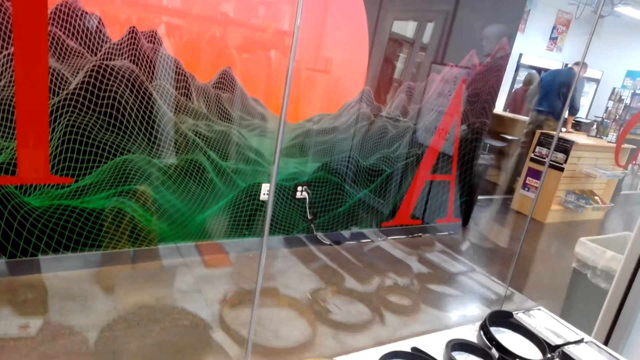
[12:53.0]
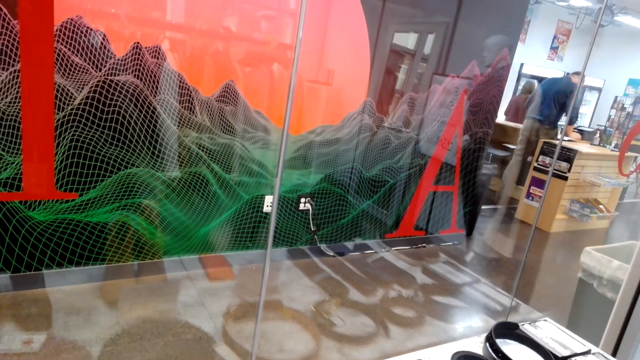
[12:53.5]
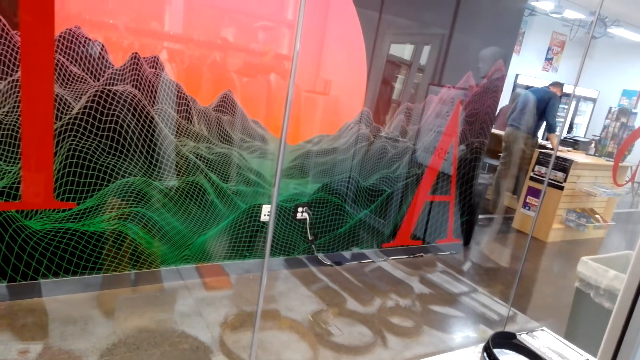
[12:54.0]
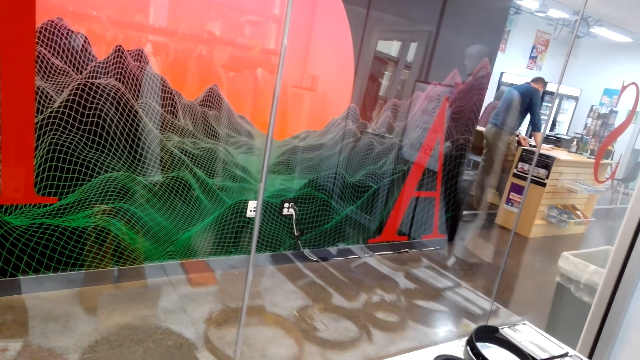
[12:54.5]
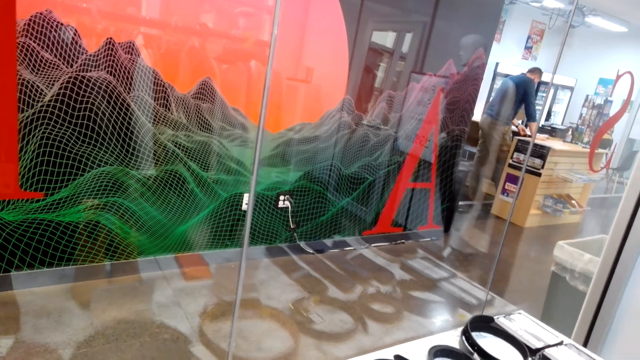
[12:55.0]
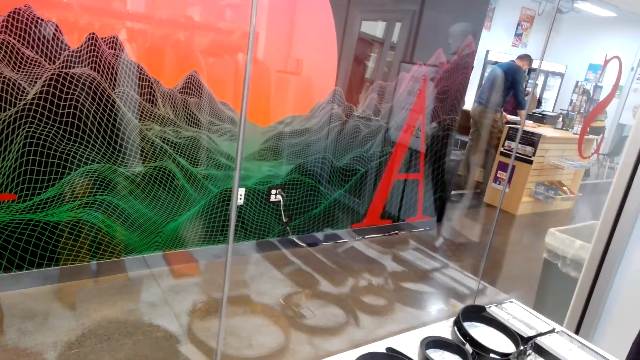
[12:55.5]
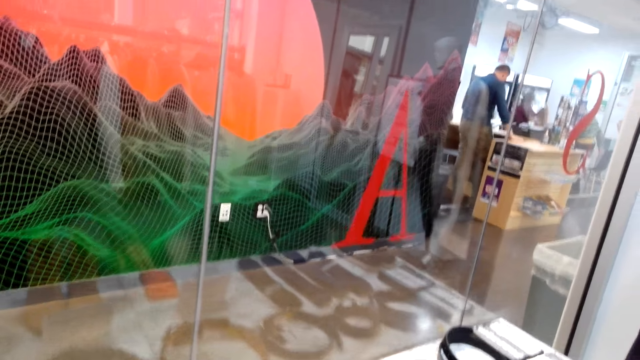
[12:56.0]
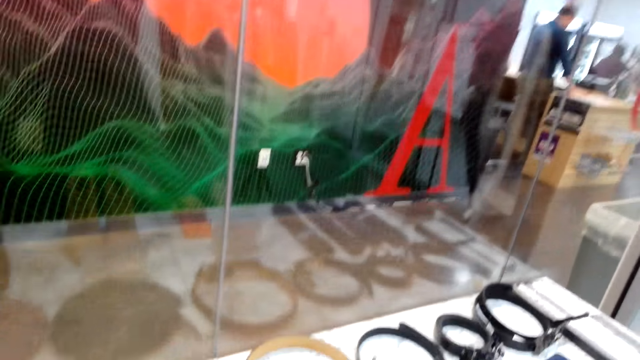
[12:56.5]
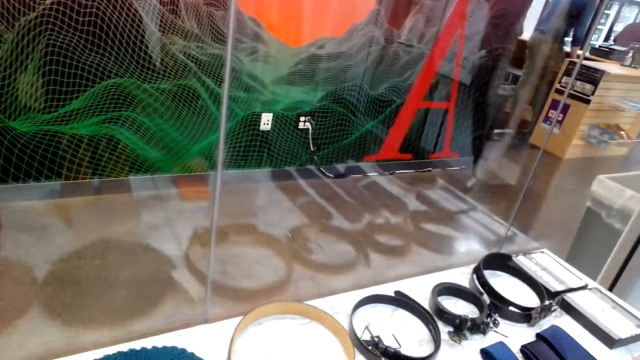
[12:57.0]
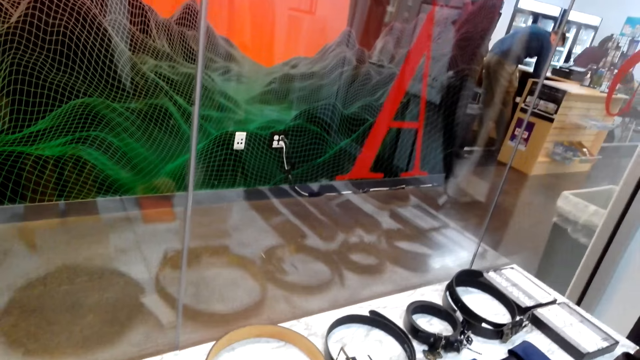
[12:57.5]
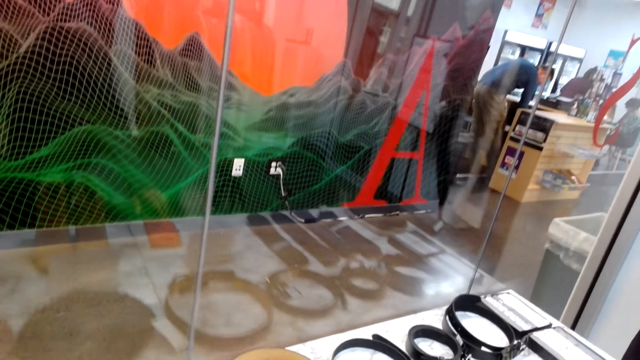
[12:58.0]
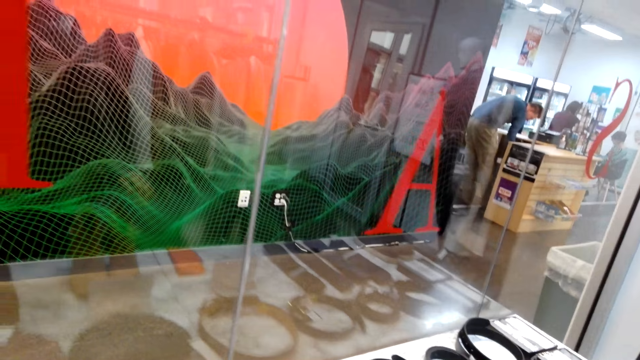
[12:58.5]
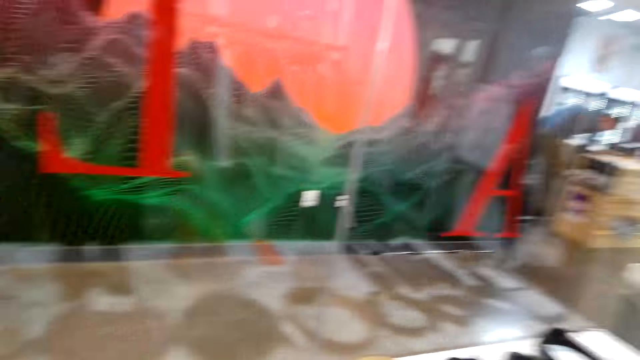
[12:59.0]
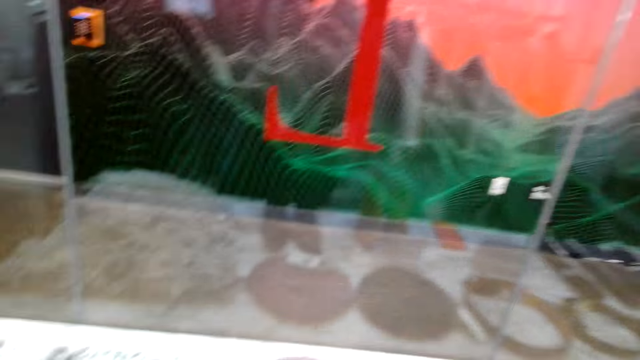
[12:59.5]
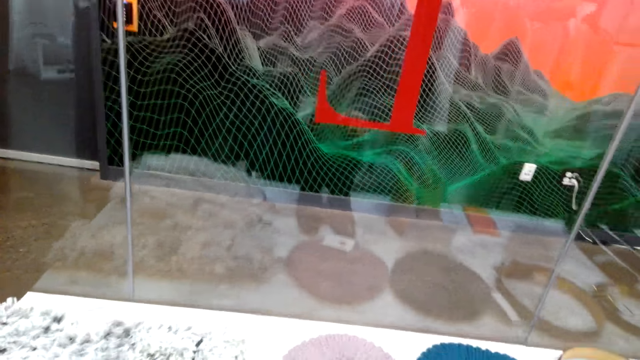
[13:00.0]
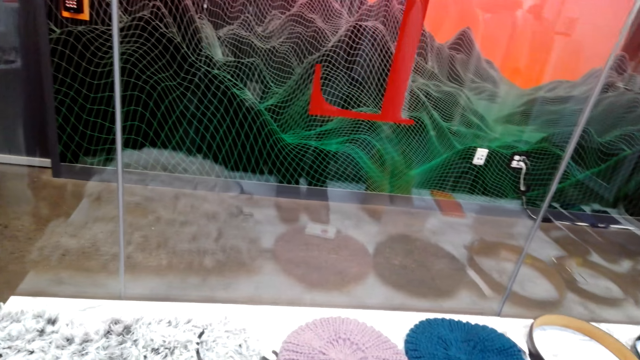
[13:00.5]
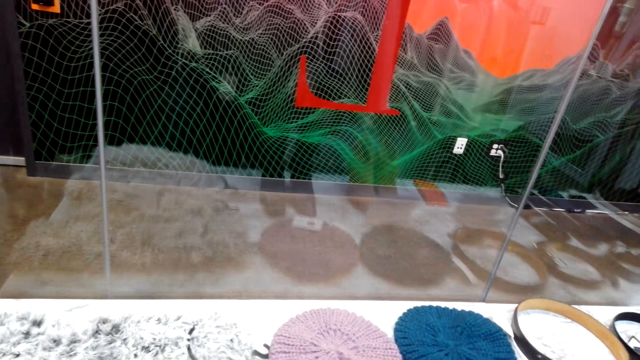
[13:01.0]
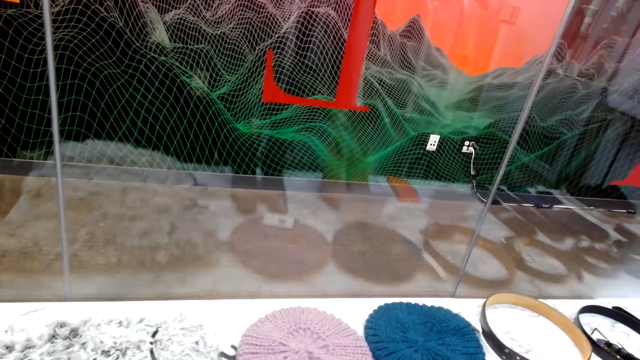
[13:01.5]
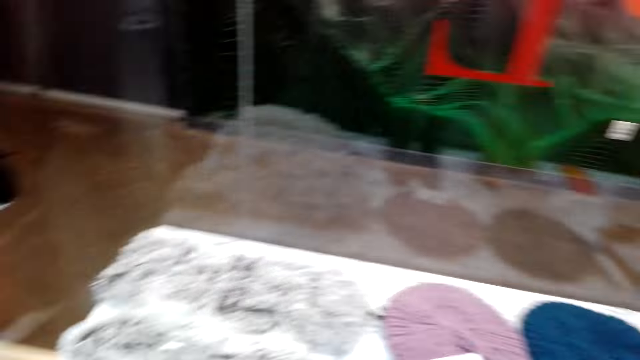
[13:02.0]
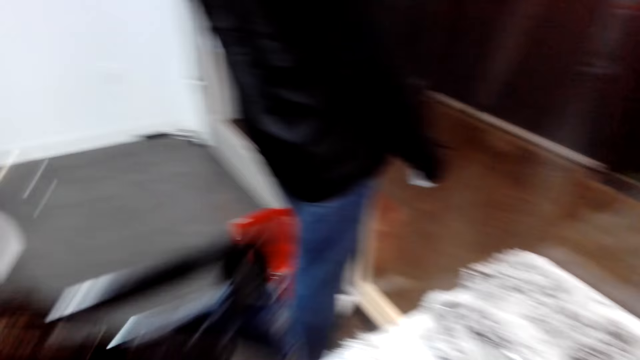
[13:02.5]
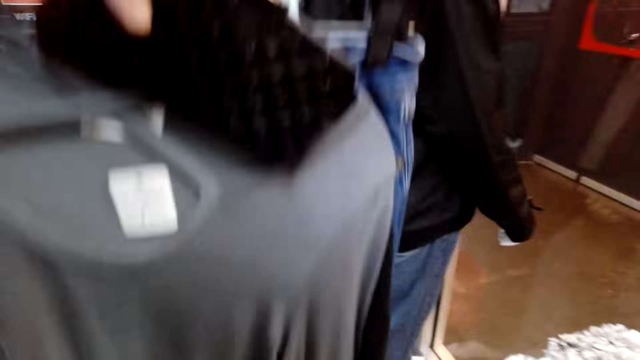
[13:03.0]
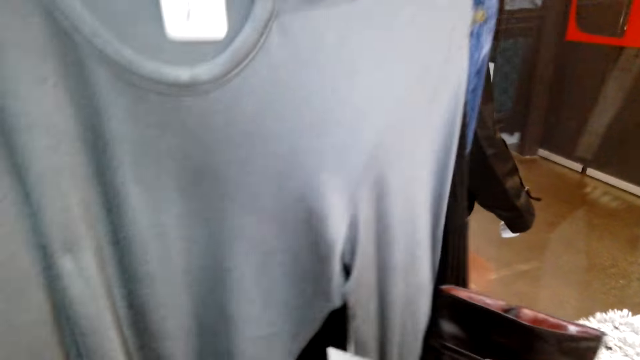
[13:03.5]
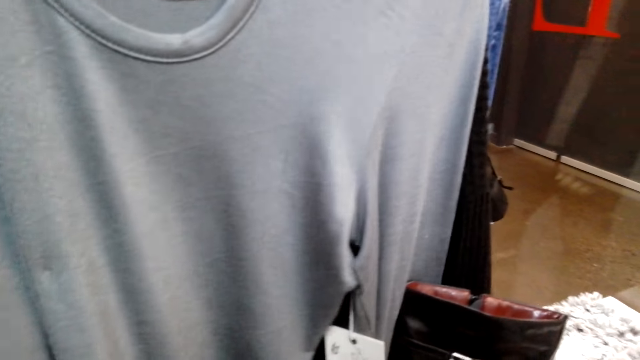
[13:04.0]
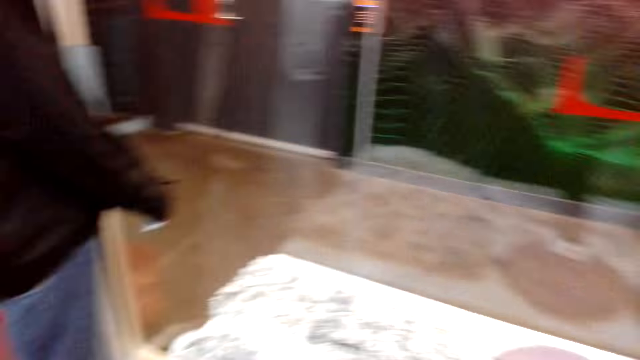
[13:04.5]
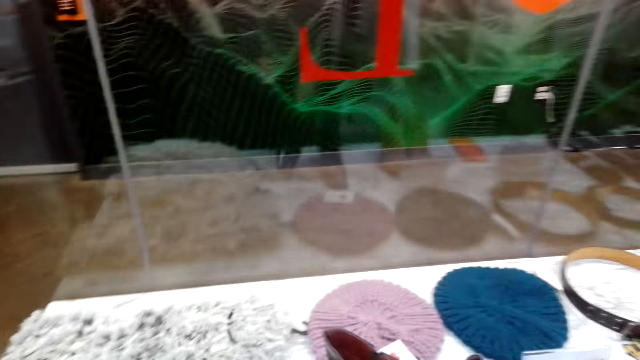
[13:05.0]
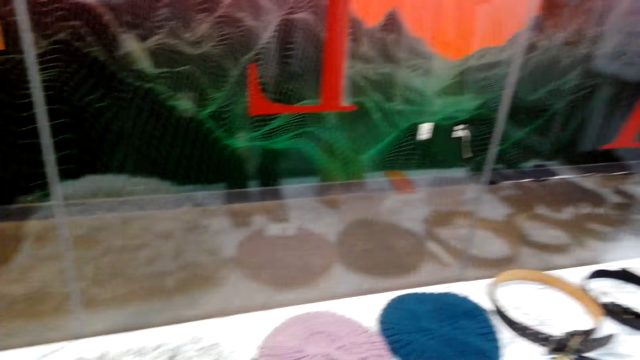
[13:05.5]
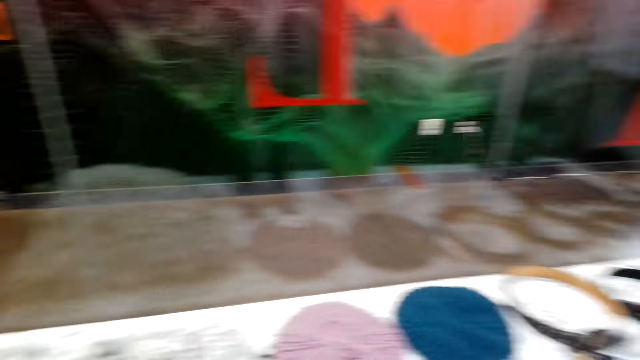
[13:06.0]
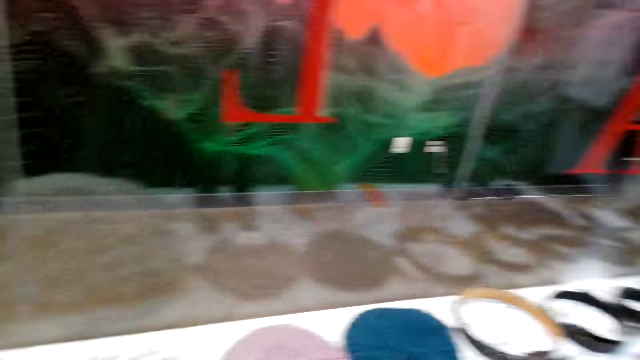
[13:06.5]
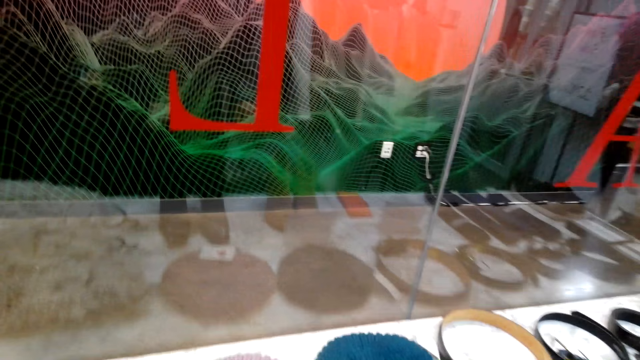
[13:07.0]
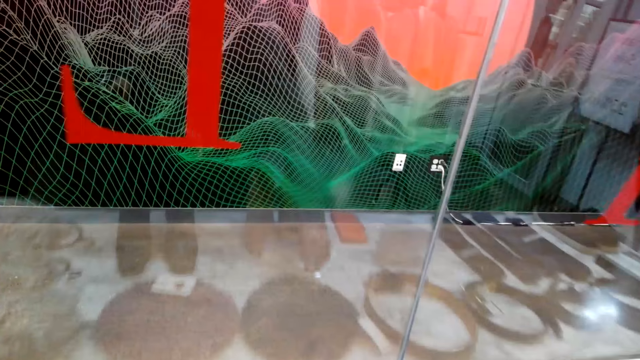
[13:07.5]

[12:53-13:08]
The camera wearer grabs the shoes with the right hand. They look at the clothes. They raise up the top with the left hand.

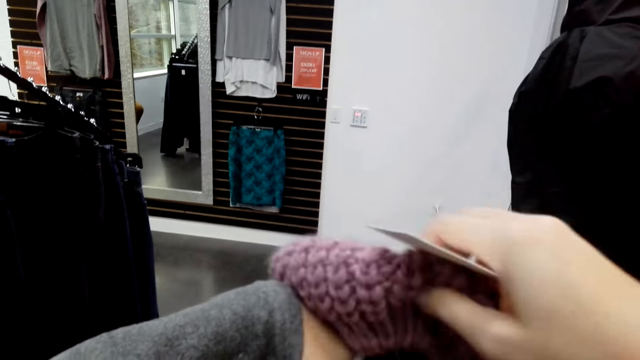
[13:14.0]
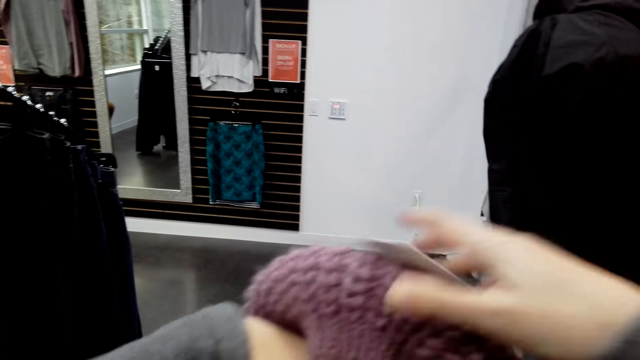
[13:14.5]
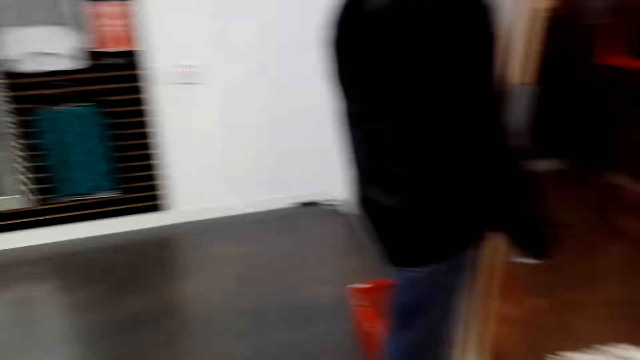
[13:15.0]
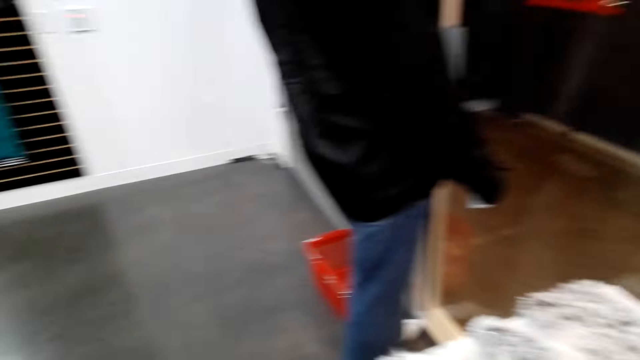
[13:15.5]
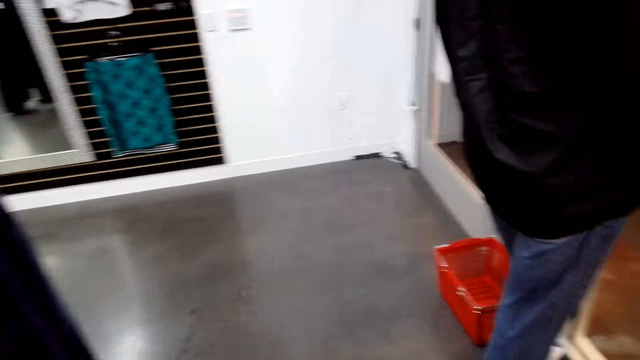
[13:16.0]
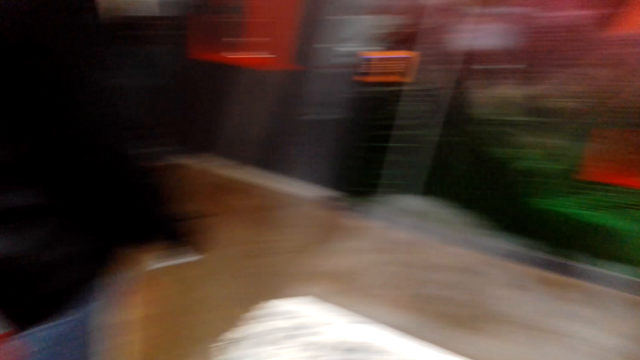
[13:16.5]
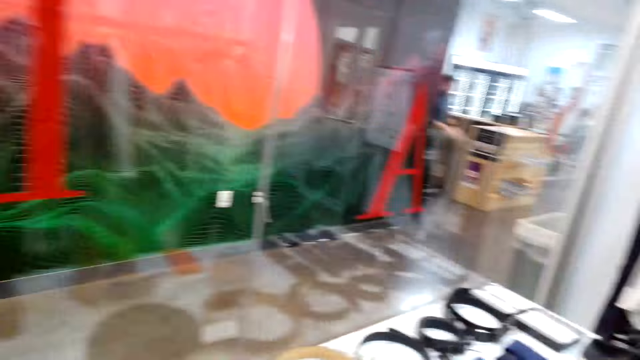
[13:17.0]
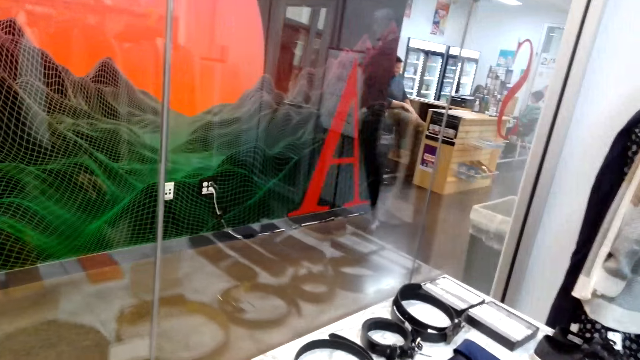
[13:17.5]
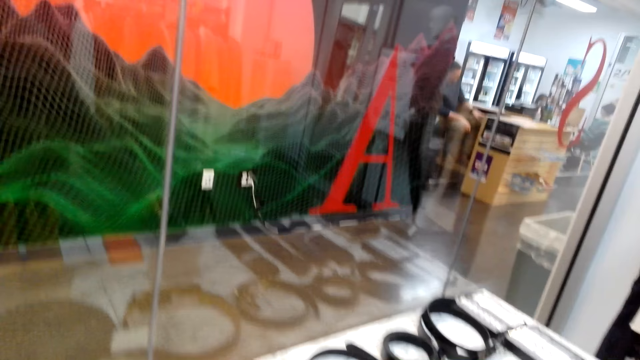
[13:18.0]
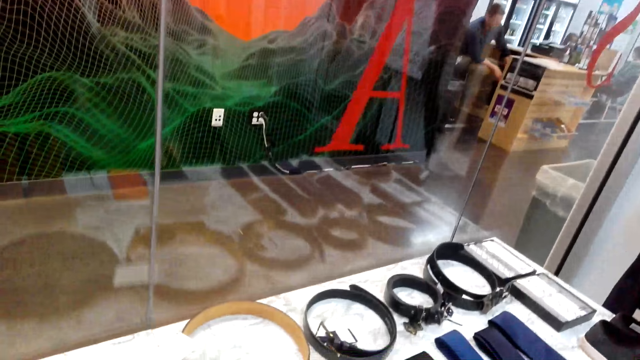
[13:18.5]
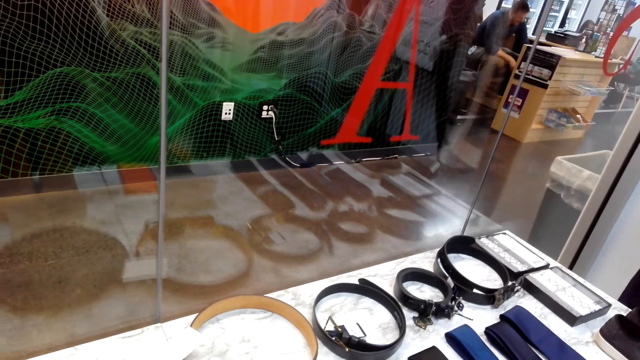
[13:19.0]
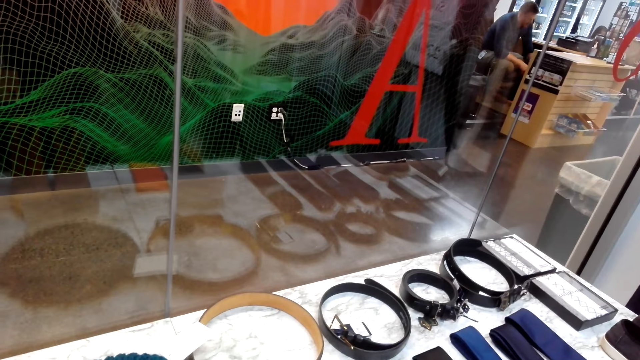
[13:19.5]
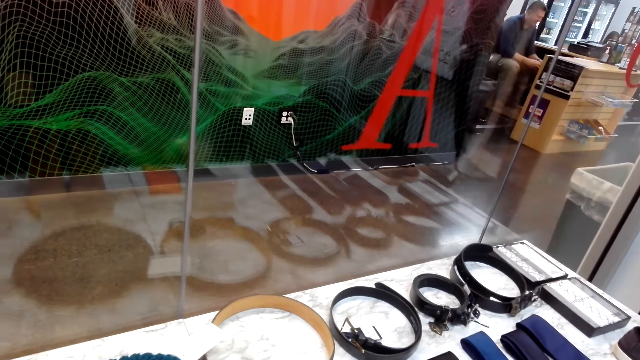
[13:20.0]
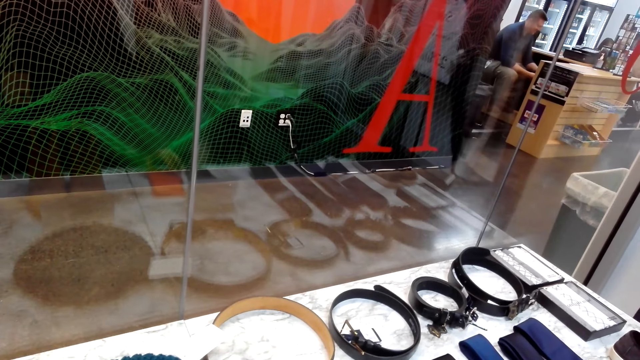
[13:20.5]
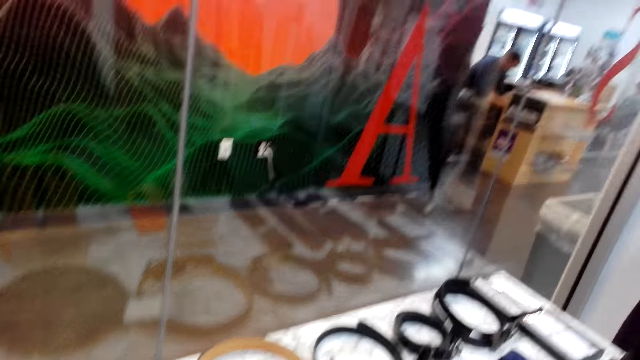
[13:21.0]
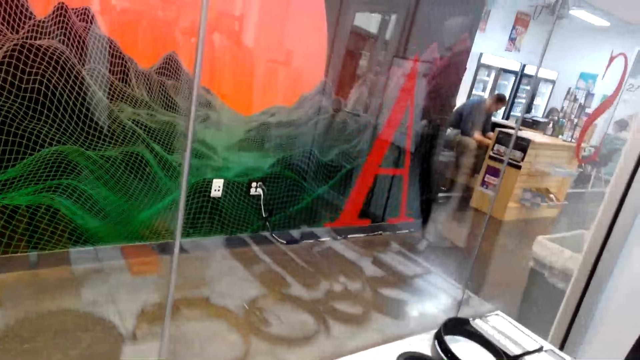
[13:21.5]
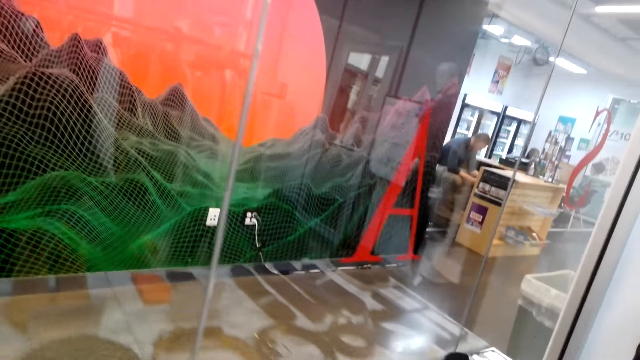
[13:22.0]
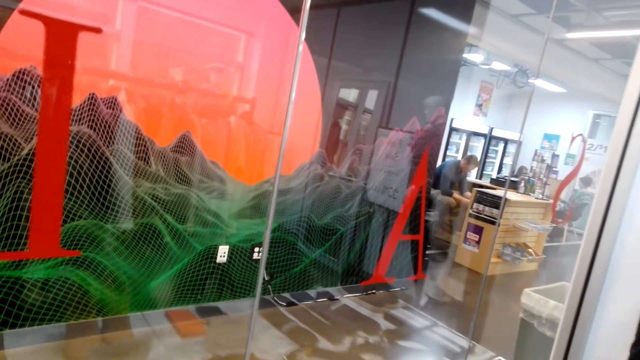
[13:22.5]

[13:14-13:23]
The camera wearer holds a marvin hat with his left hand. He looks around. He turns around the counter. He pushes the tie aside with his right hand. He touches something.
